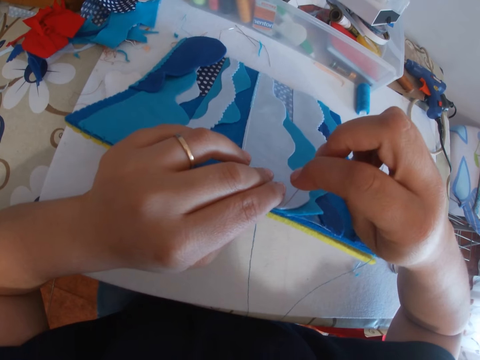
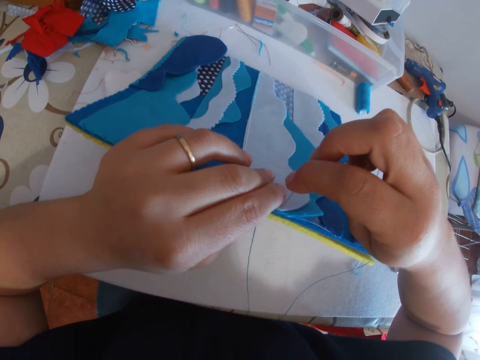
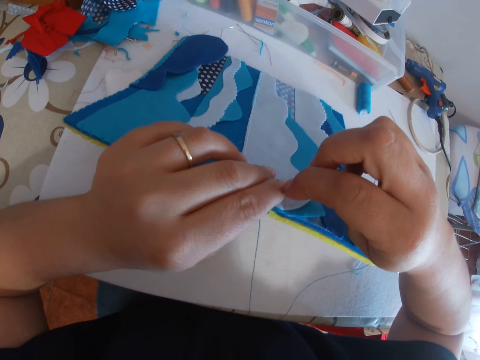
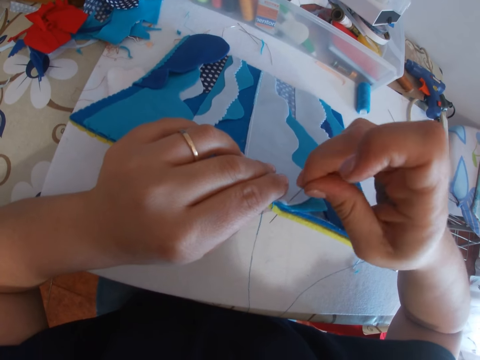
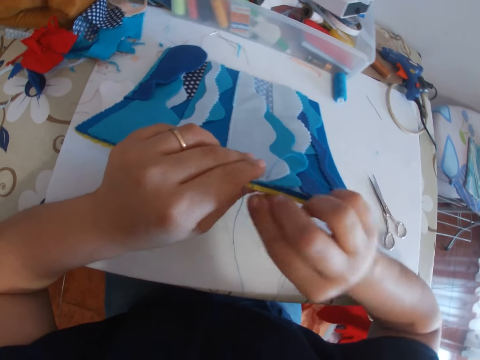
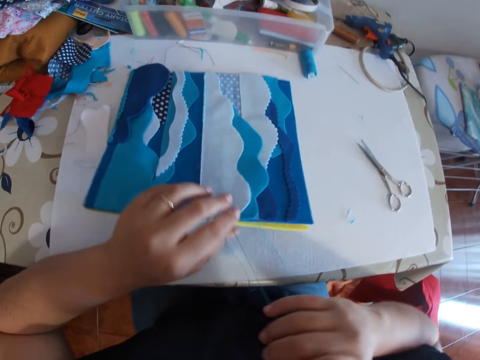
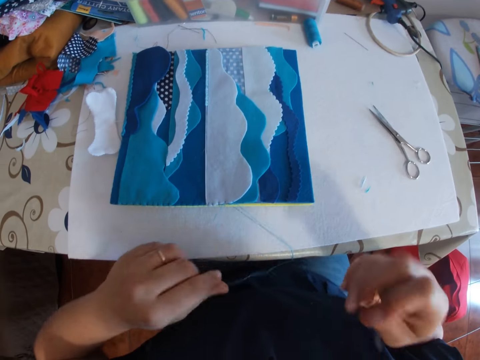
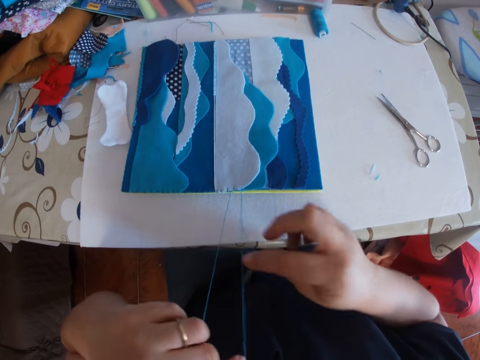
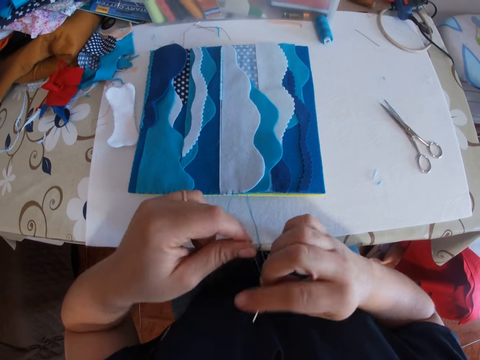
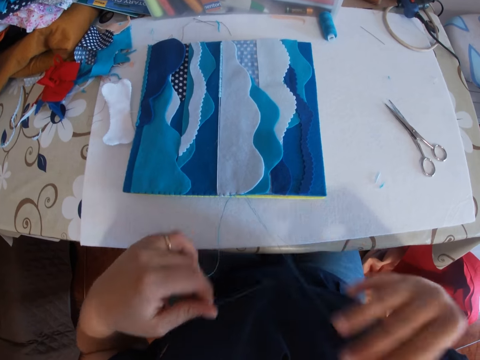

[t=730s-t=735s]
The camera wearer lays something on the table. She releases her left hand from the cloth material to the table. She holds the thread with both hands. She makes a knot. She puts the needle in her right hand into a loop of thread in her left hand.

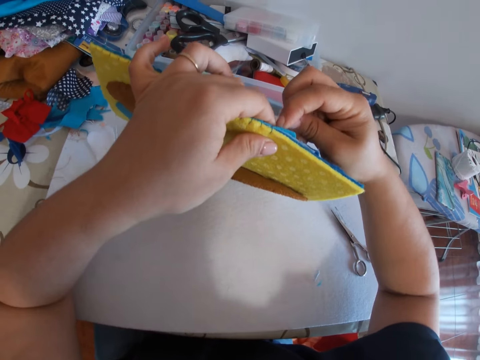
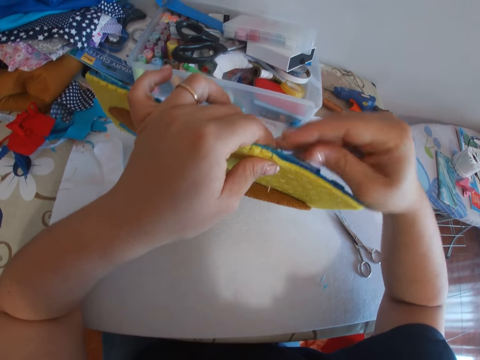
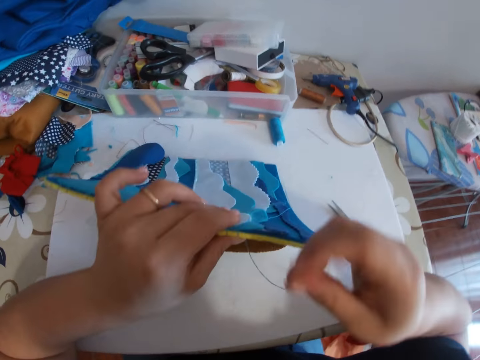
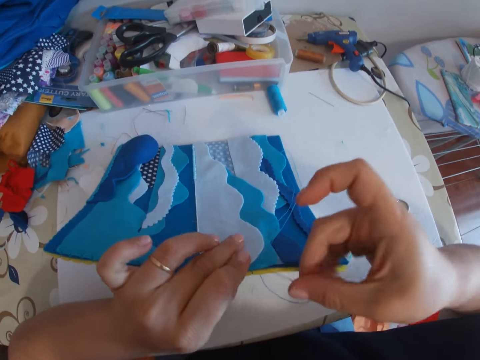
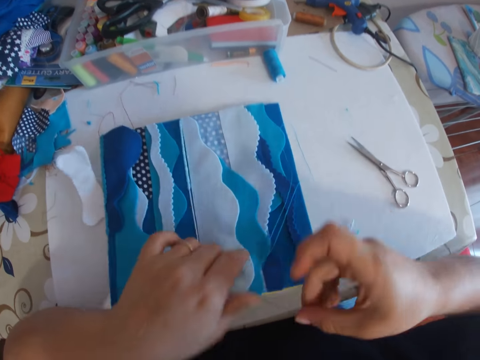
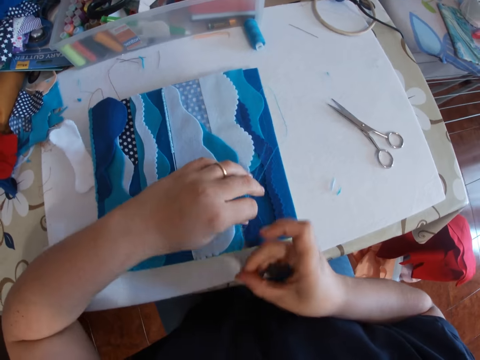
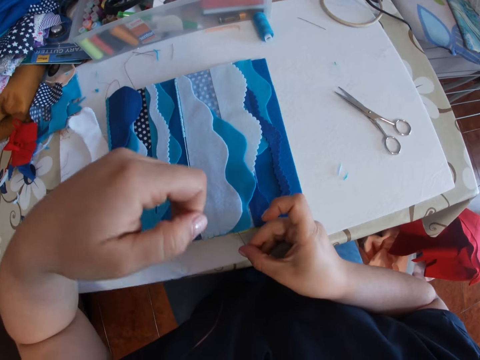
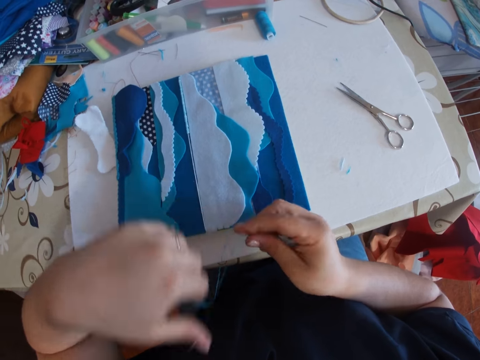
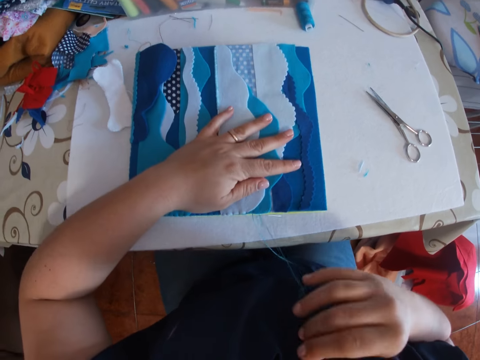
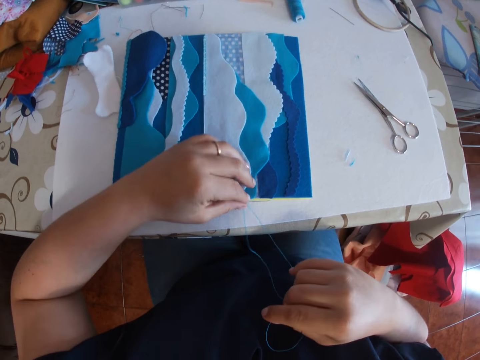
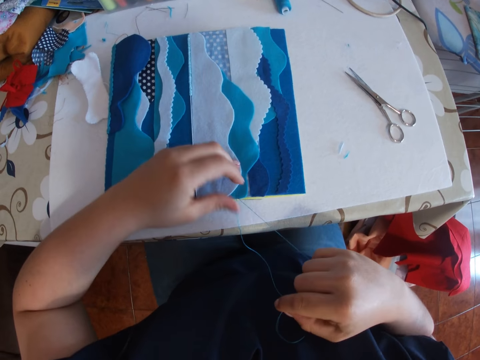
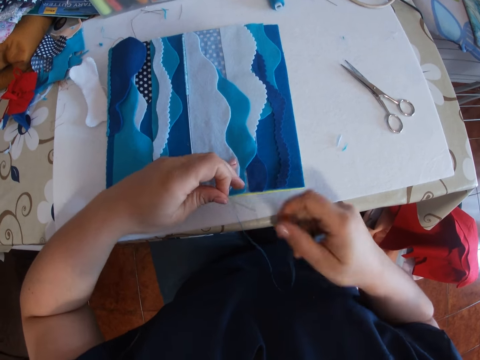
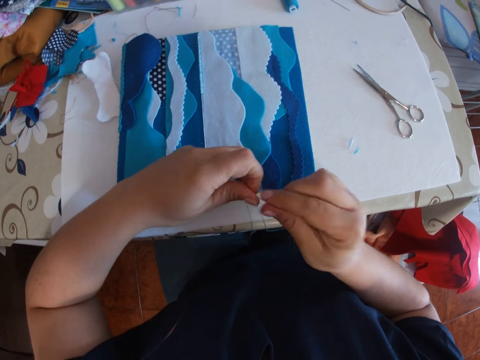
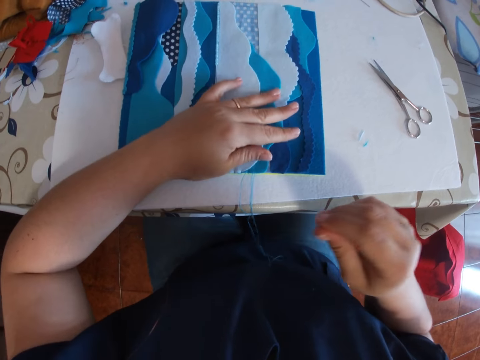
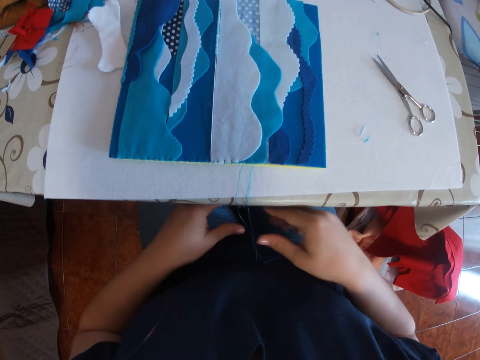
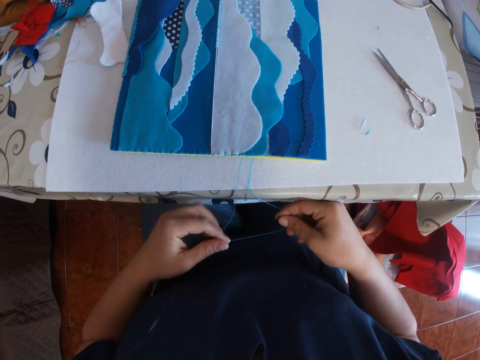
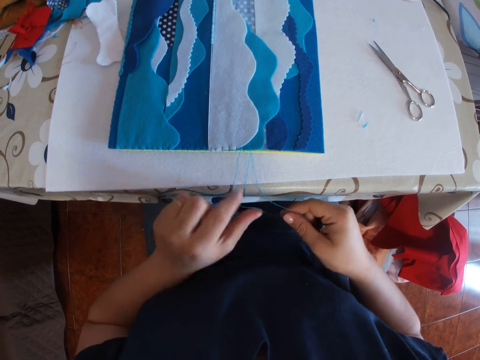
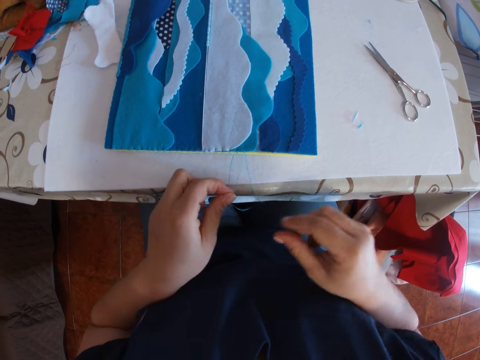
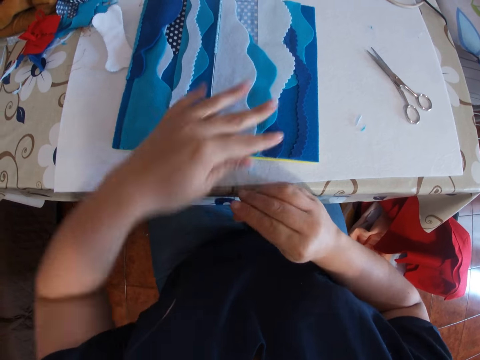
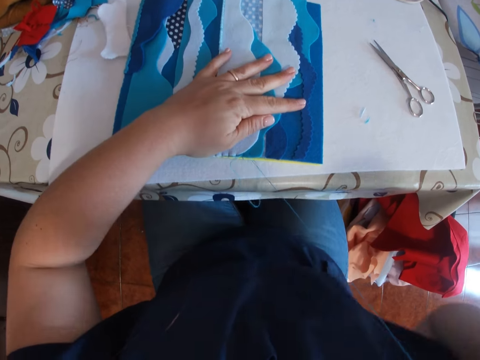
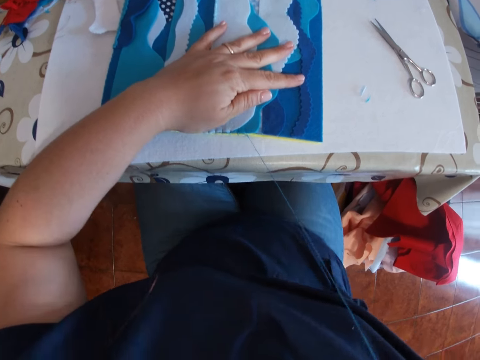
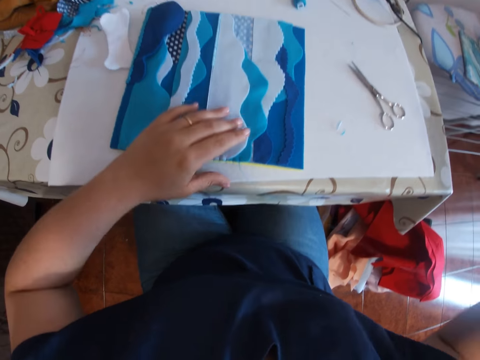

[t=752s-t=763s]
The camera wearer drops the cloth material to the table with her left hand. She pulls the thread with her left hand. She holds down the cloth material to the table with her left hand and pulls the thread with her right hand. She pulls the thread with both hands. She holds down the cloth material to the table with her left hand and pulls the thread with her right hand. She pulls the thread with both hands. She holds down the cloth material to the table with her left hand and pulls the thread with her right hand.

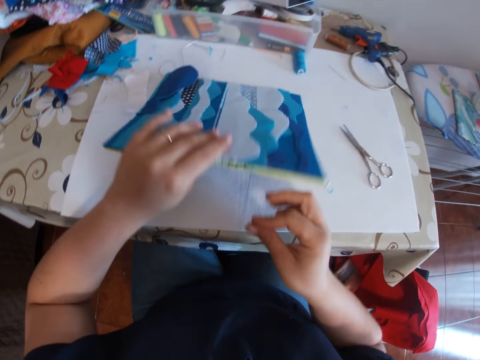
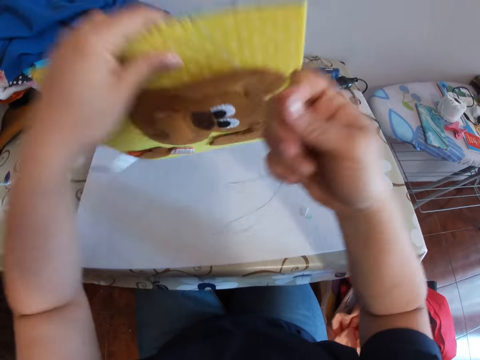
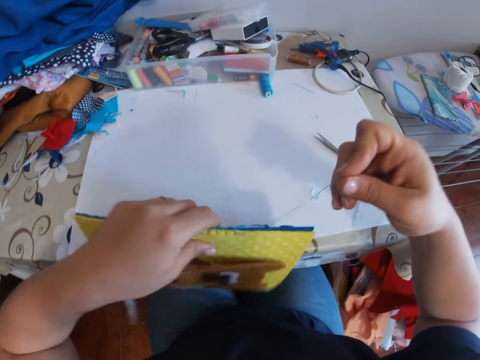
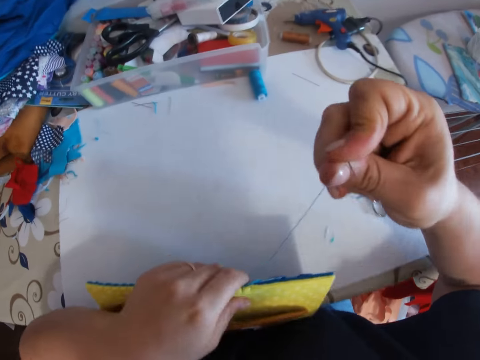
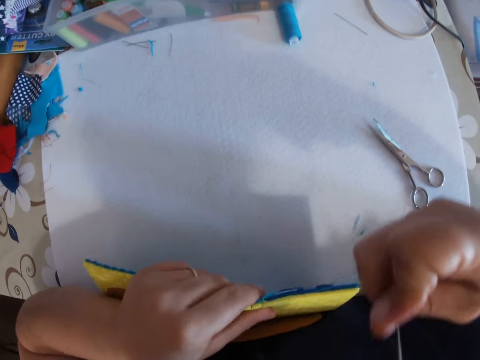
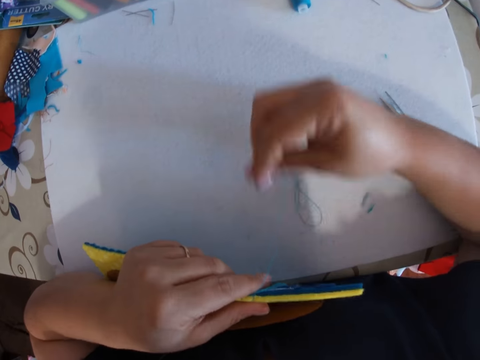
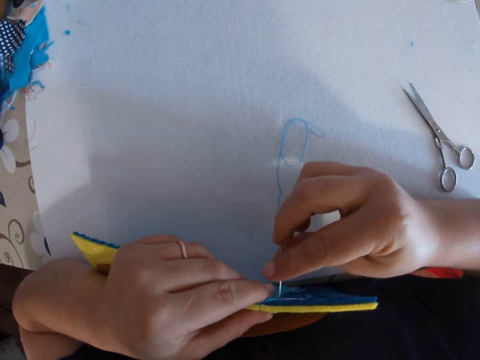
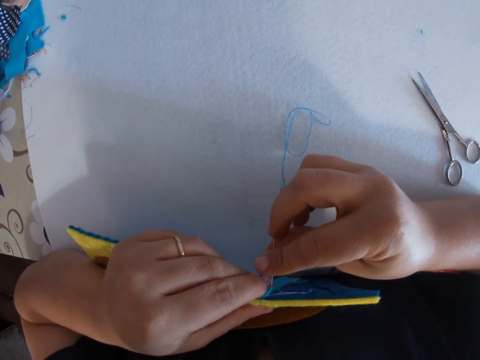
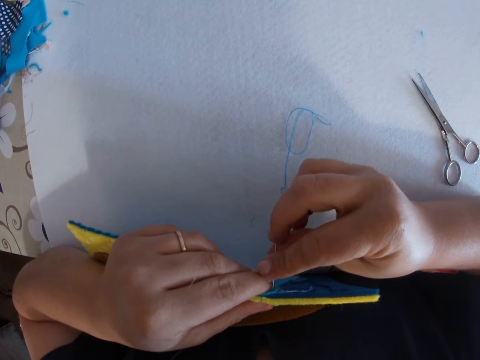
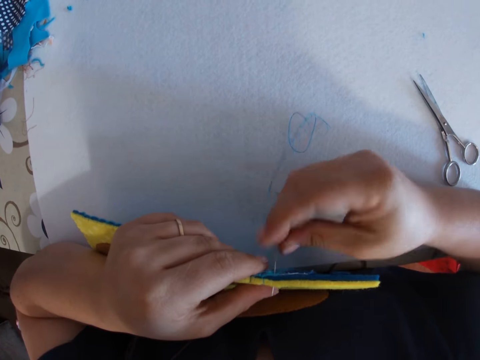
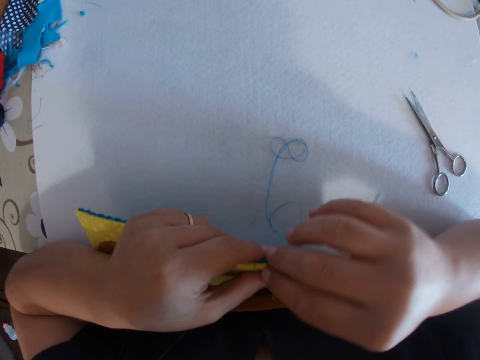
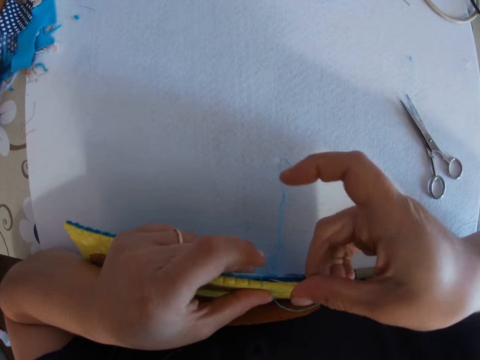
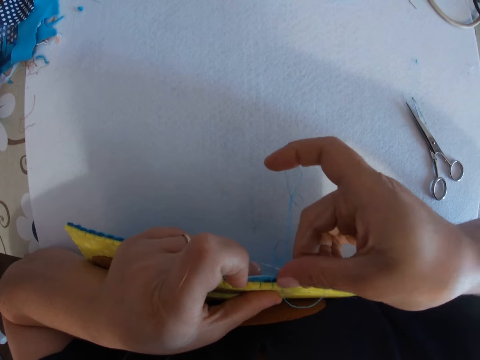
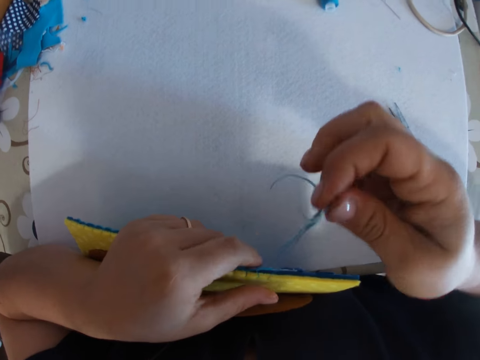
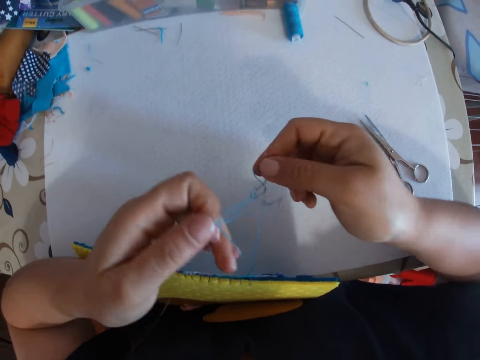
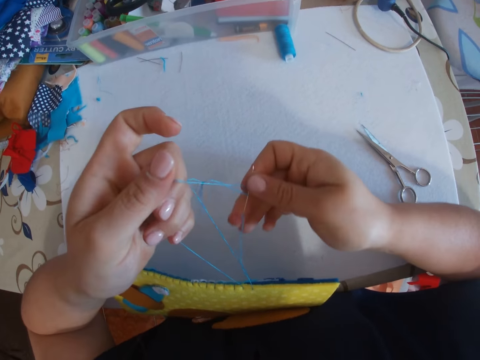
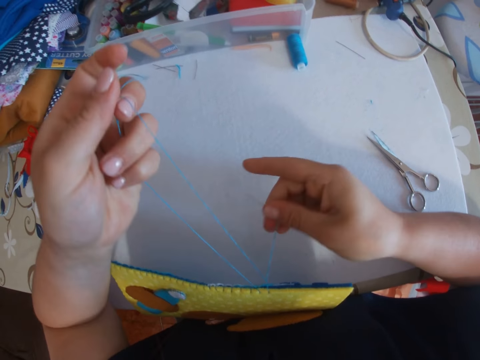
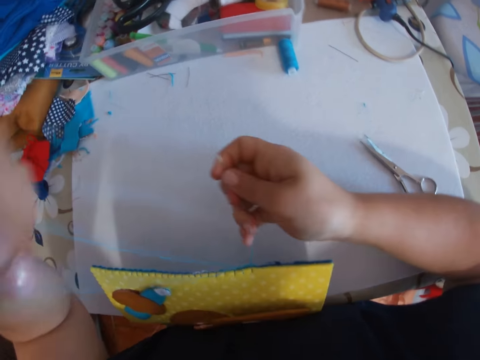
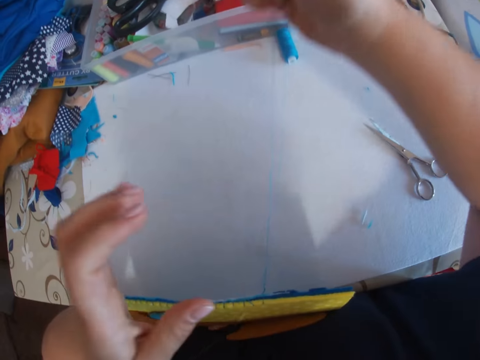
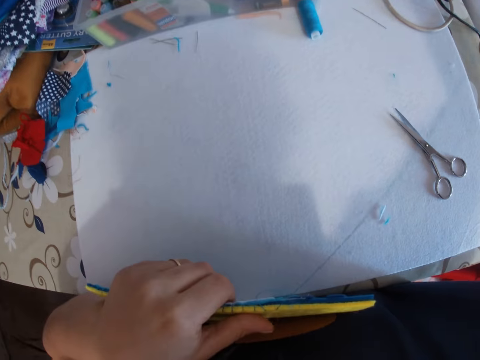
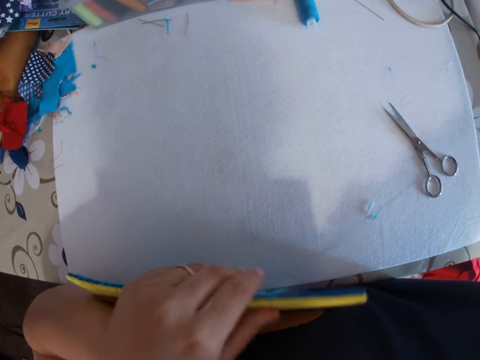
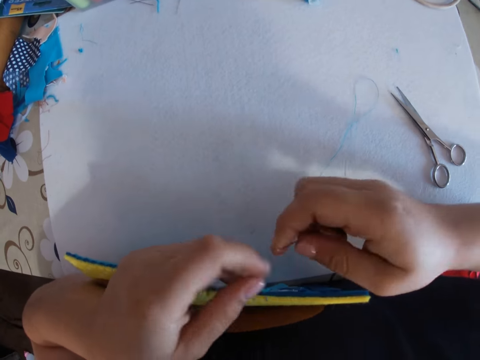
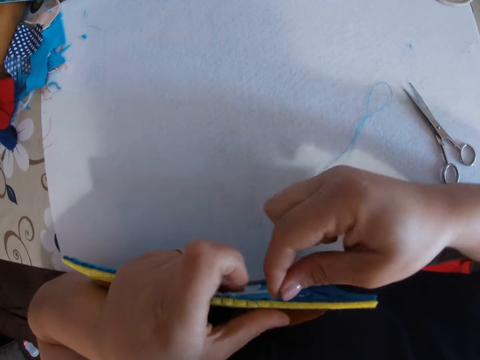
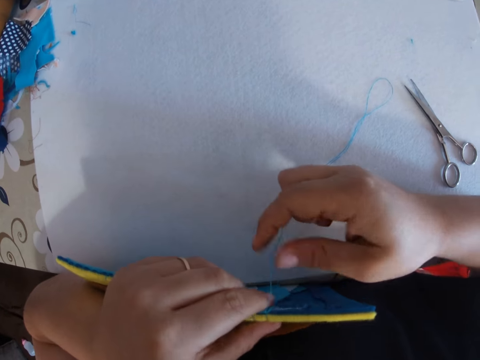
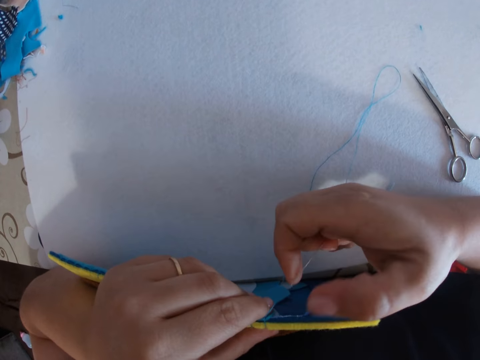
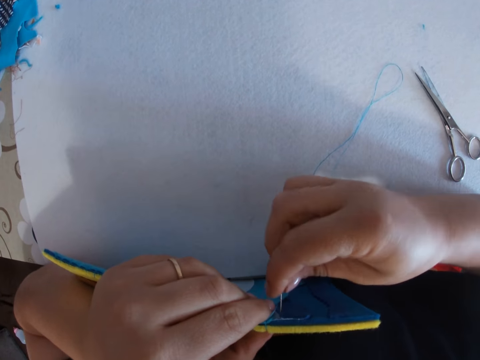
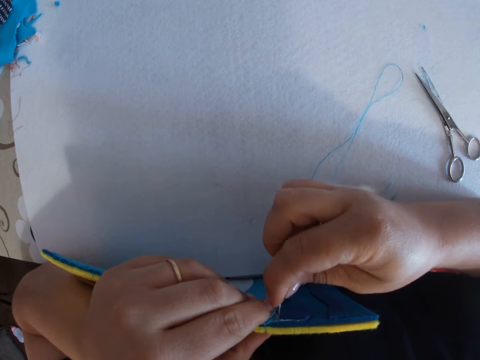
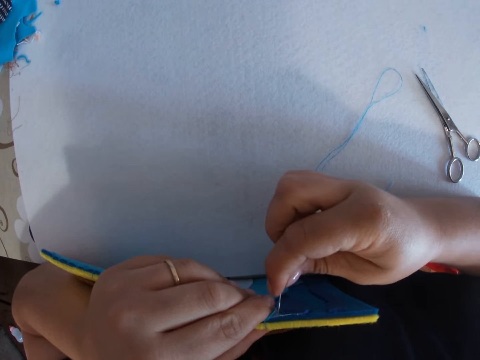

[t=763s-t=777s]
The camera wearer lifts the cloth material from the table with her left hand. She pulls the thread with her right hand. She sets something on her leg. She supports the cloth material in her left hand with the edge of the table and pulls the thread with her right hand. She sews the cloth material with a blue thread with the needle in her right hand. She pulls the thread with both hands. She pulls the thread with her right hand. She holds the cloth material with her left hand. She sews the cloth material with the needle in her right hand.
